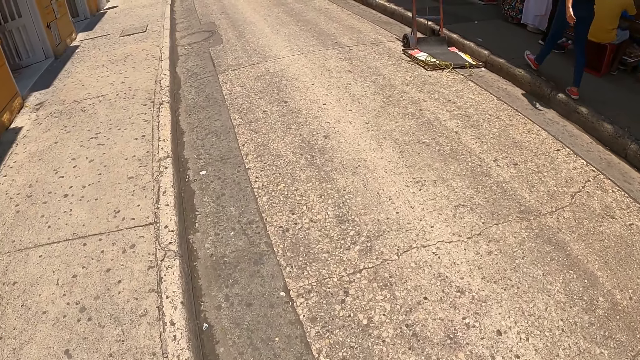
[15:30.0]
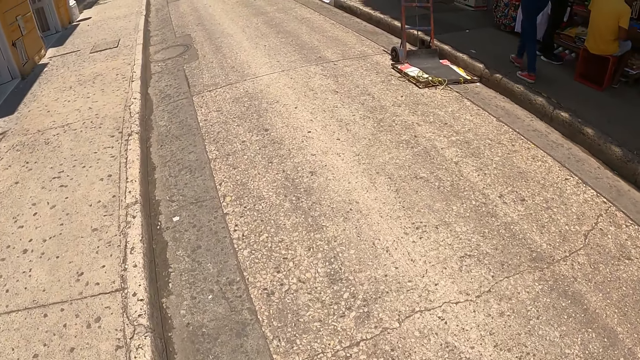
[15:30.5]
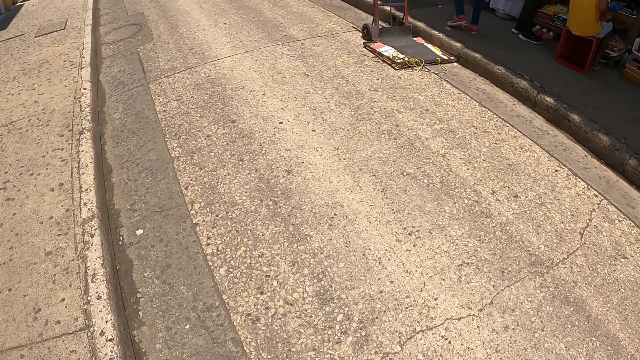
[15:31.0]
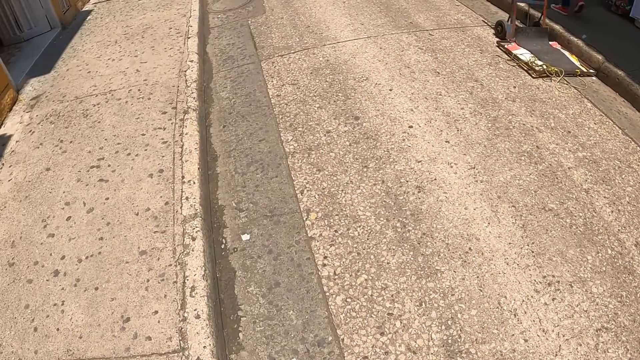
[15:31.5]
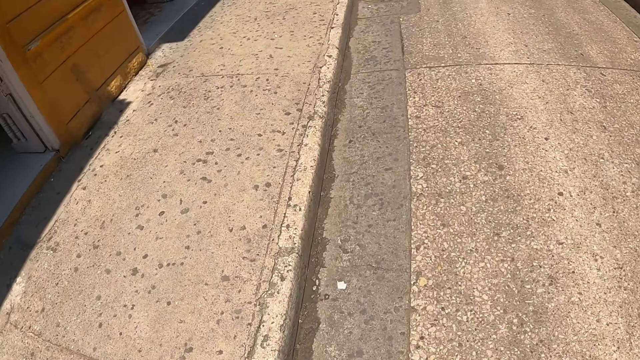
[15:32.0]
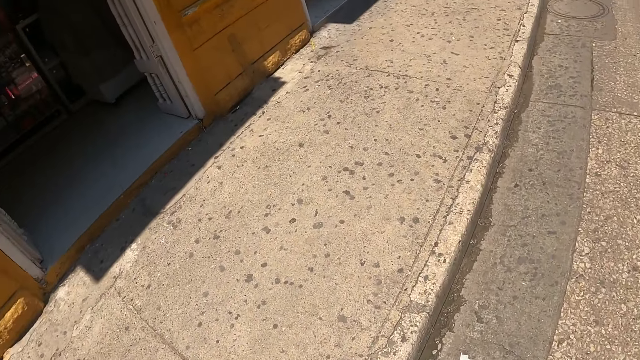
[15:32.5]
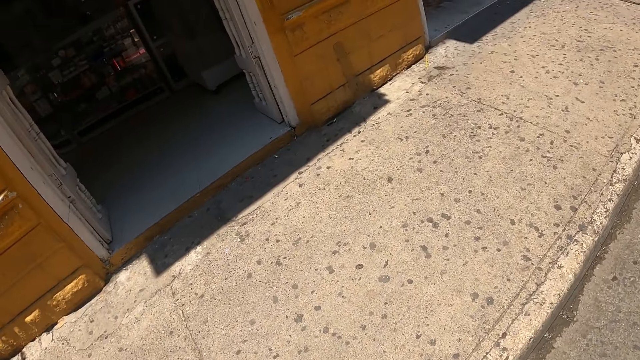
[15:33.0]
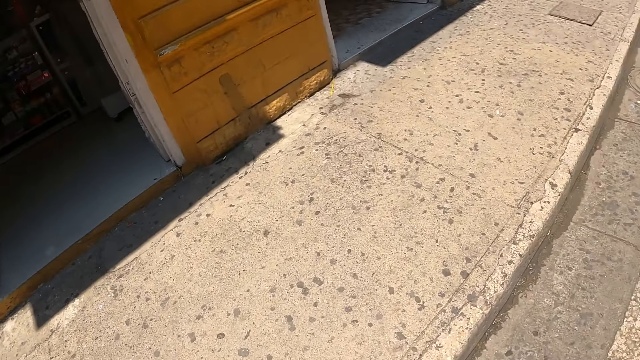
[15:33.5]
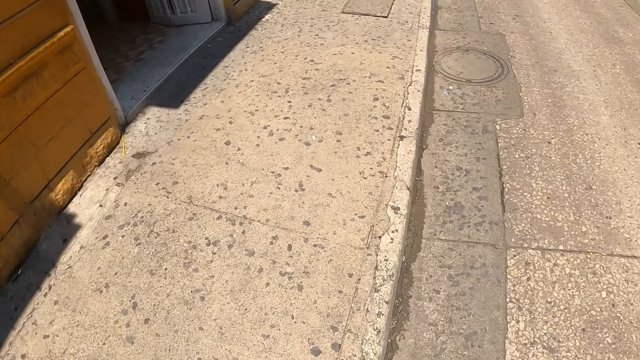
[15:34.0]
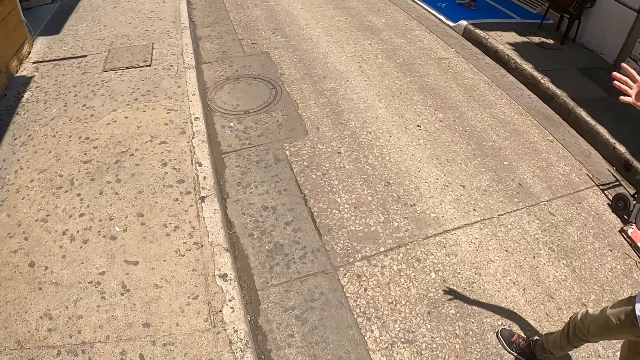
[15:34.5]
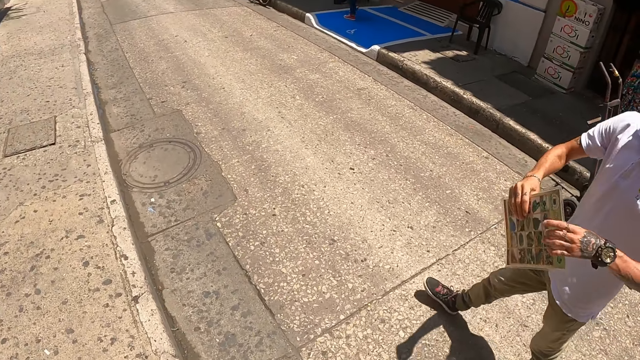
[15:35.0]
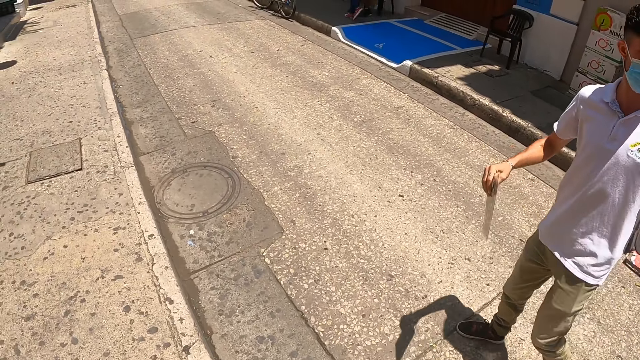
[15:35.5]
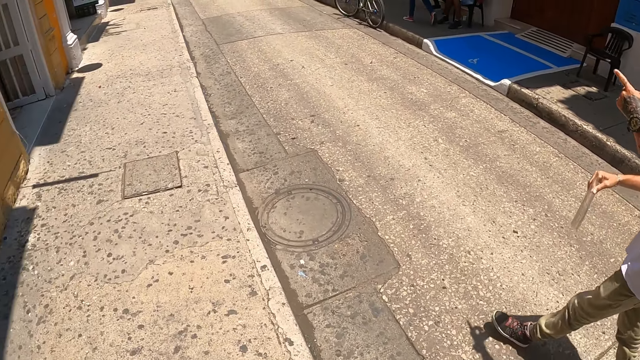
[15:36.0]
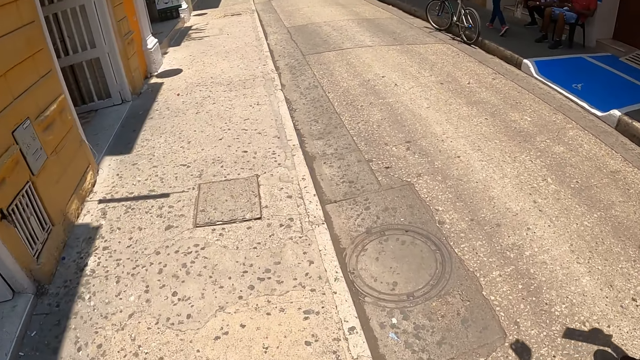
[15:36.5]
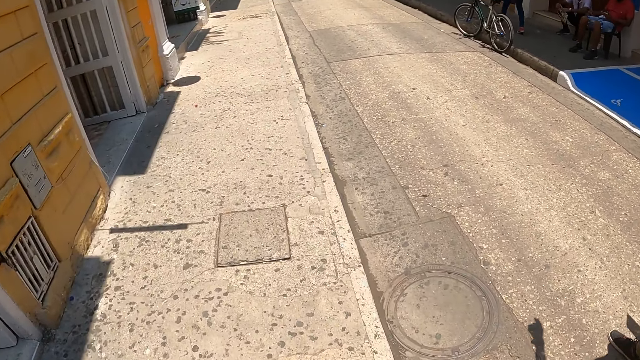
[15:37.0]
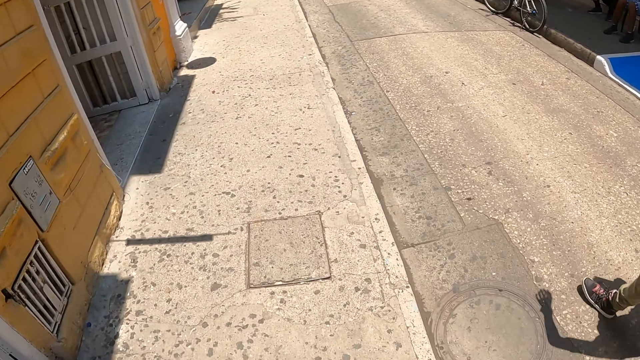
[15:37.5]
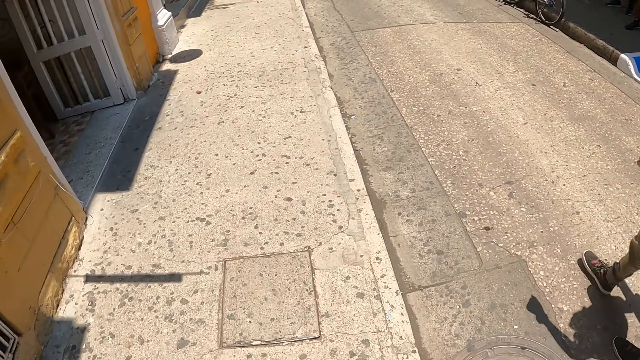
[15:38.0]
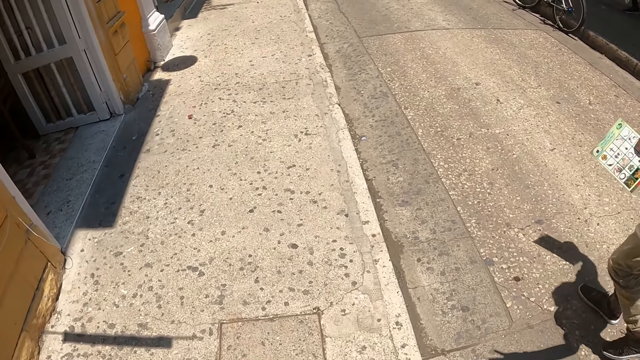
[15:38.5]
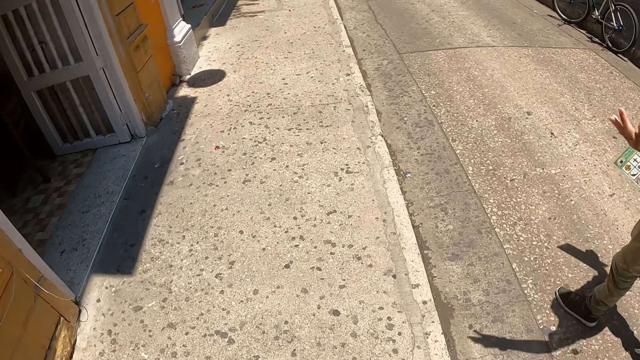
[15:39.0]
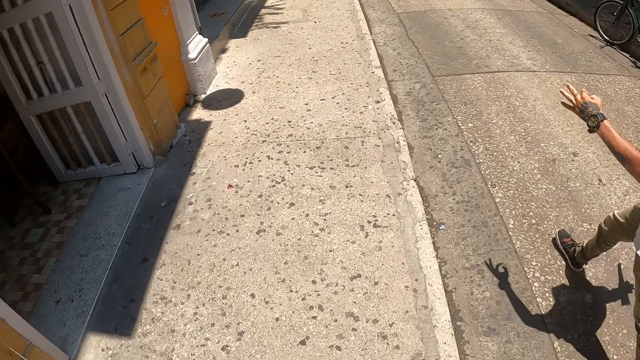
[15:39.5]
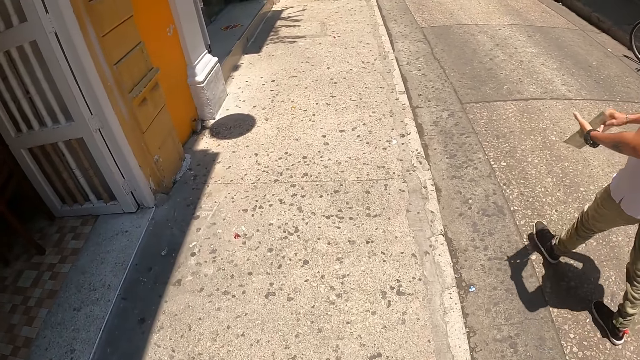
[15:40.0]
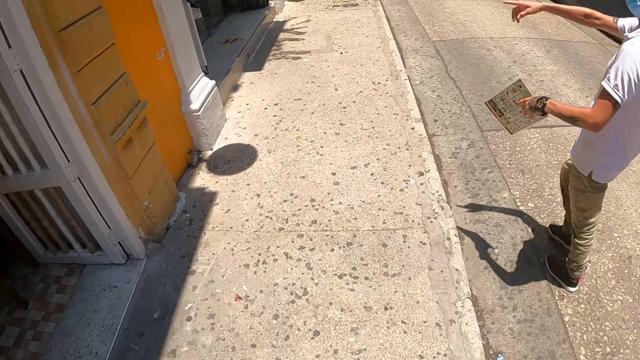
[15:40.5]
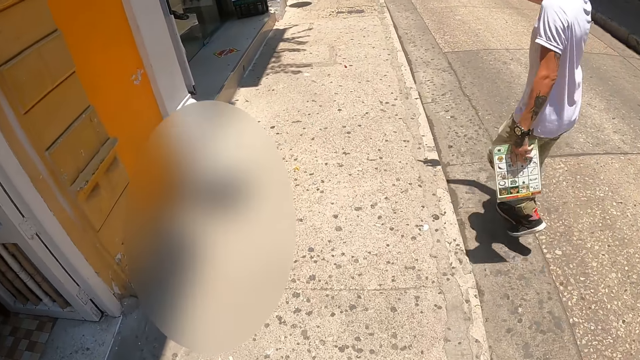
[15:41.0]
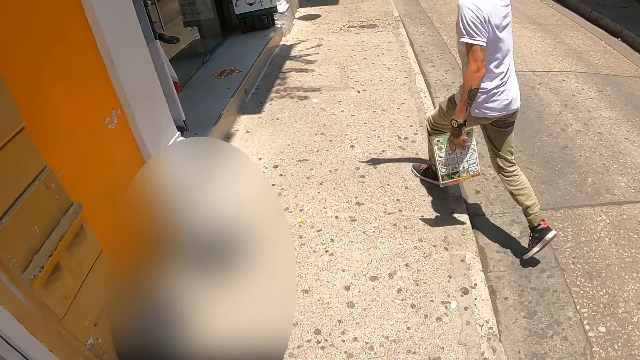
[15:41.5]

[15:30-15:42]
The camera wearer looks aside. A man gestures out.

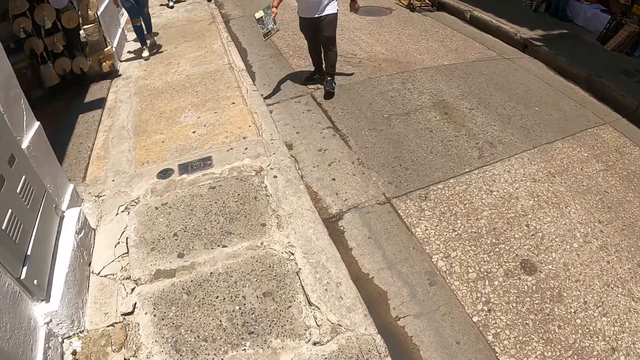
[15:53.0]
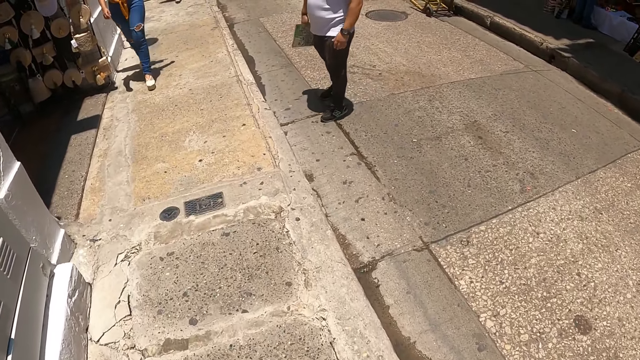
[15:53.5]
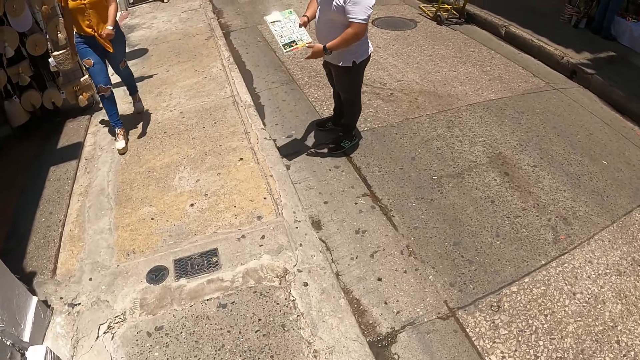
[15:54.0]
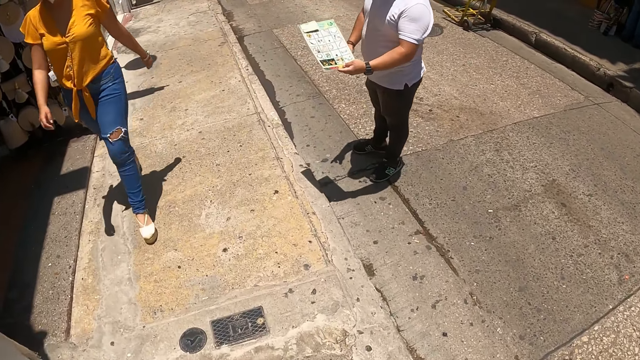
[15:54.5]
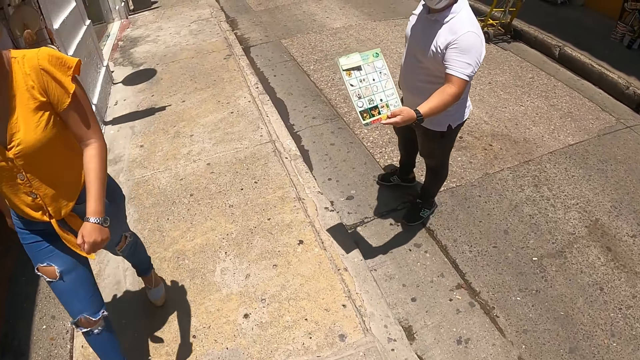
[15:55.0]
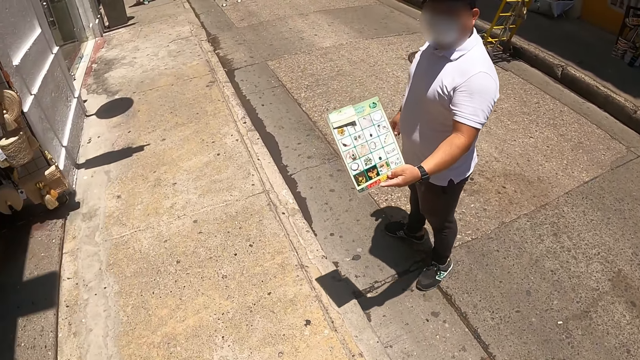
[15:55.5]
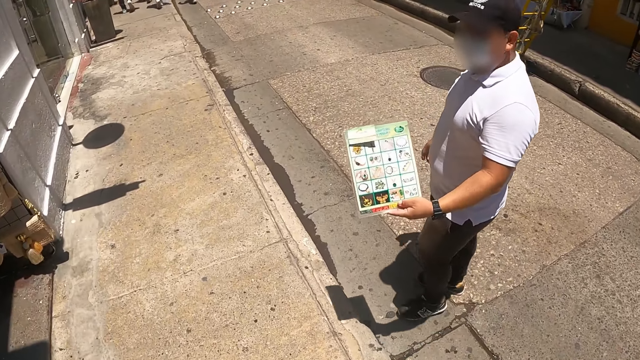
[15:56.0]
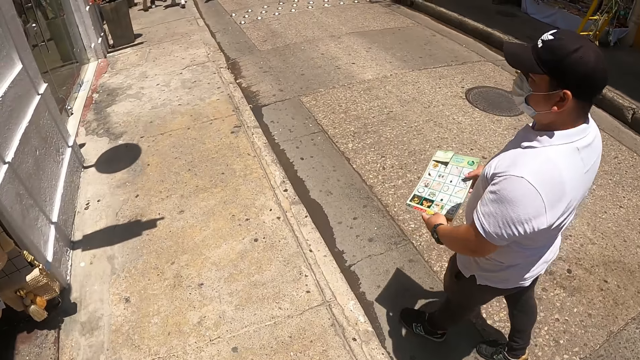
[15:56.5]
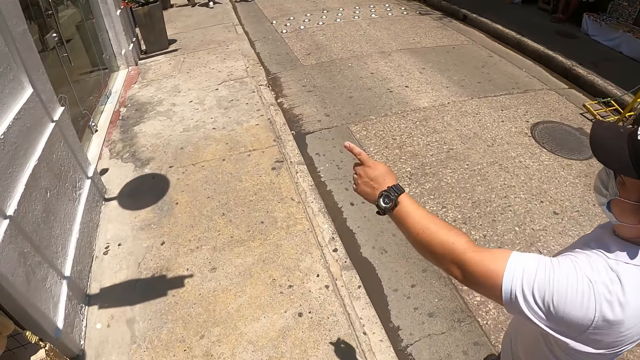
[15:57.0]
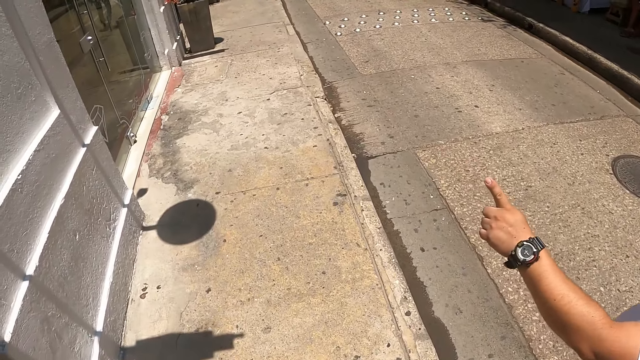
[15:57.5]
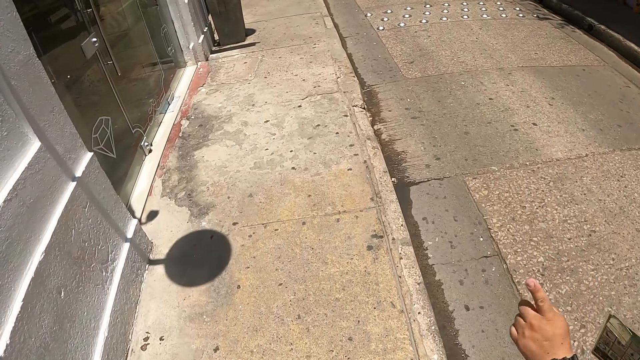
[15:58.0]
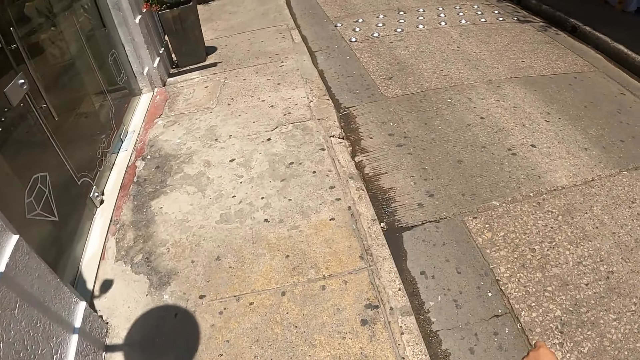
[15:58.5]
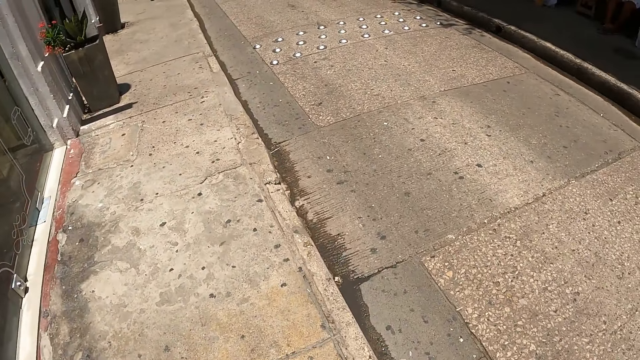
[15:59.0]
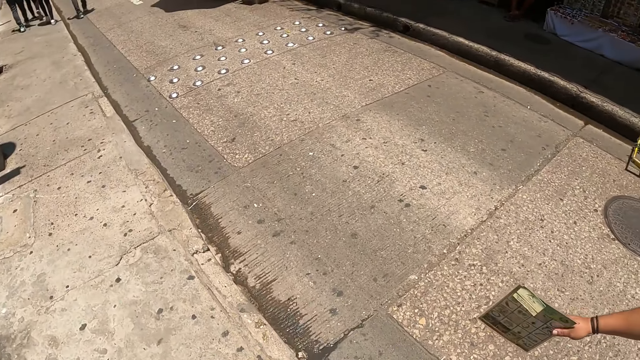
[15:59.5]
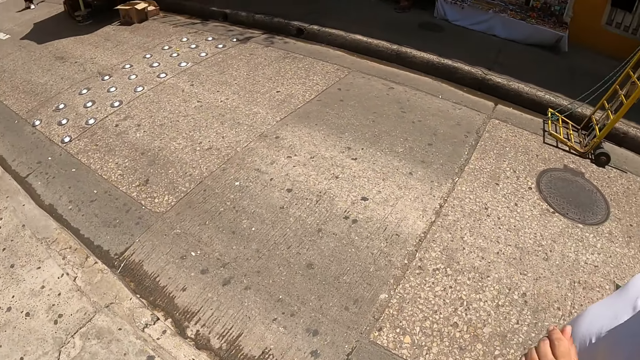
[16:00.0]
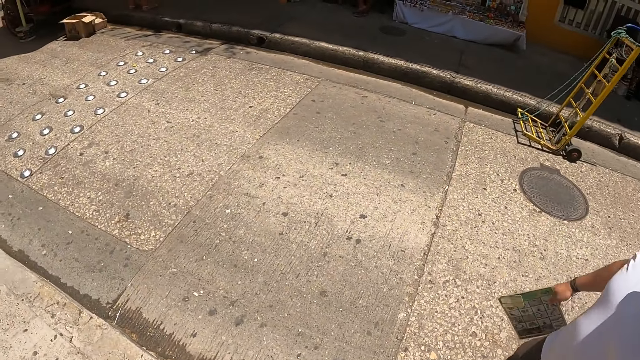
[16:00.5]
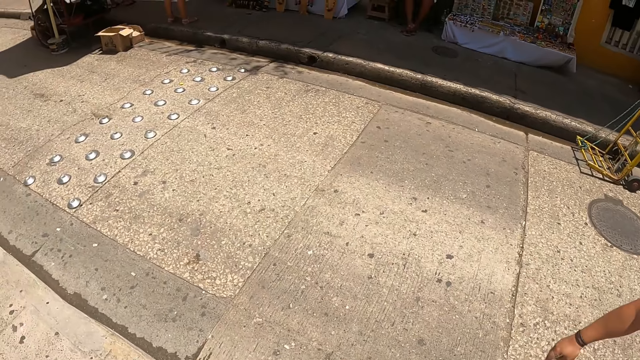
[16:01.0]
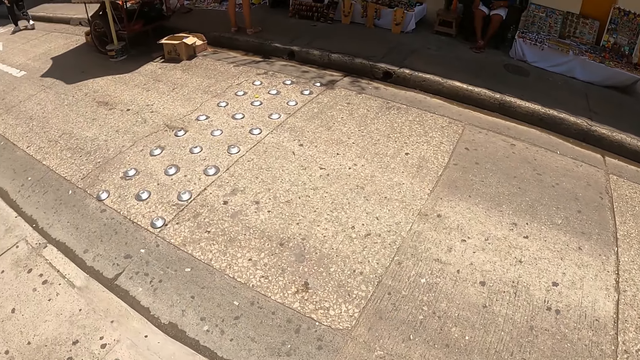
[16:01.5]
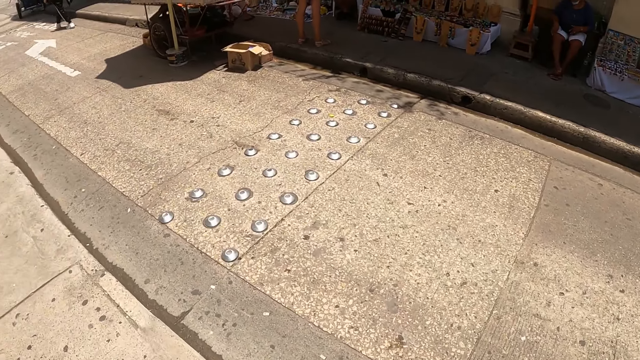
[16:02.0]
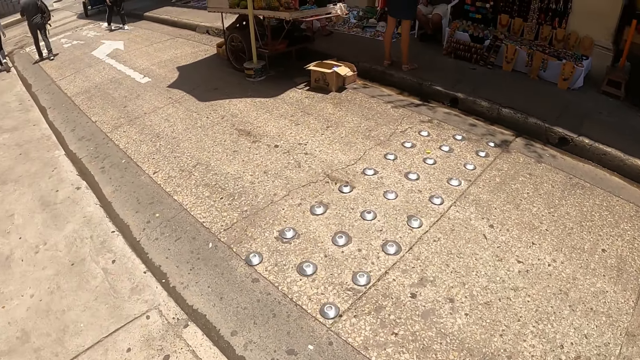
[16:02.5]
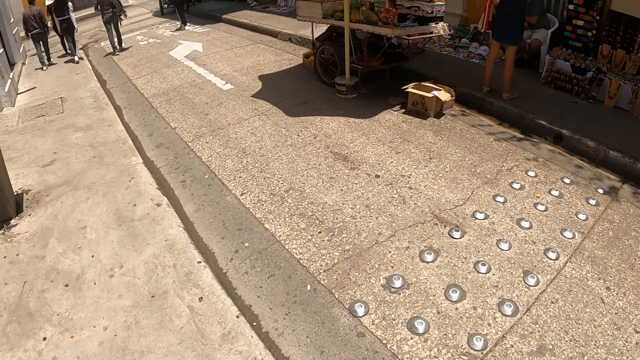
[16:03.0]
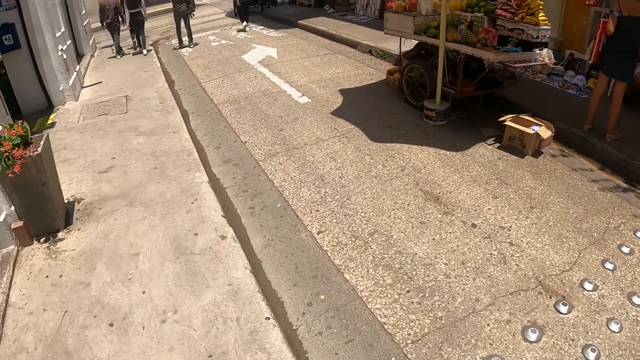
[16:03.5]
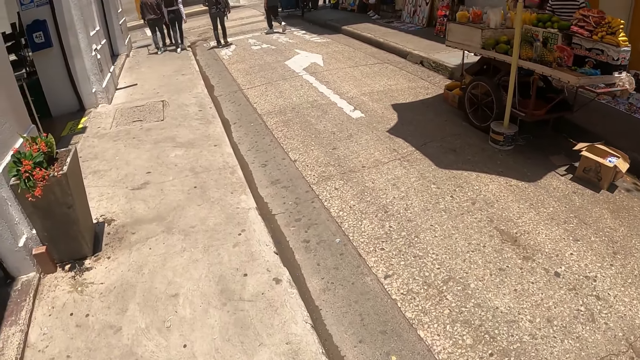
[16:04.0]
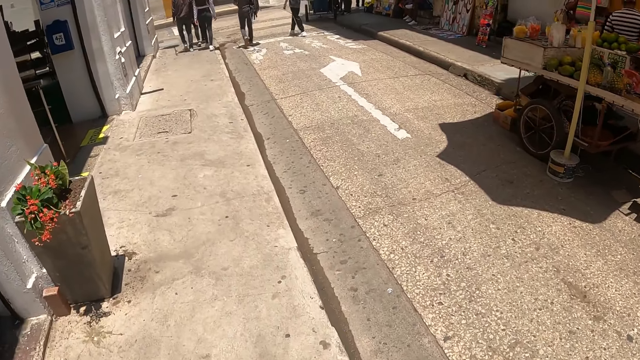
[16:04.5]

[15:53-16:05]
A man shows a chart to the camera wearer. The man gestures.
